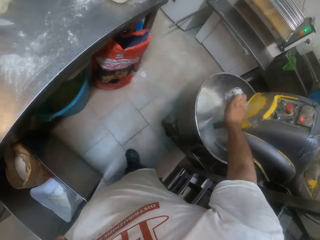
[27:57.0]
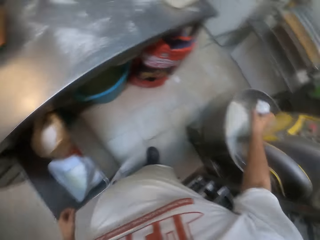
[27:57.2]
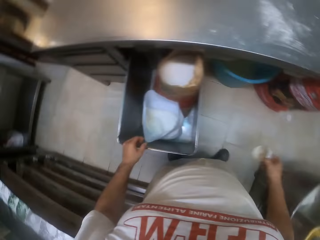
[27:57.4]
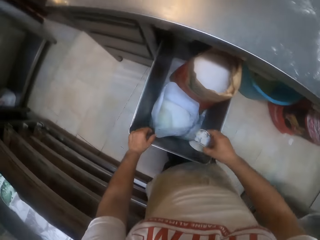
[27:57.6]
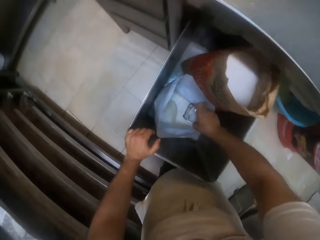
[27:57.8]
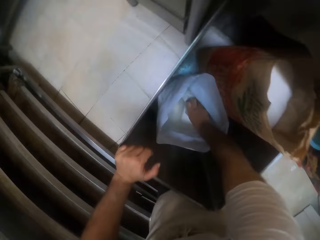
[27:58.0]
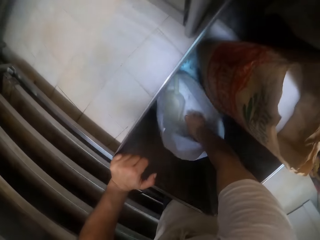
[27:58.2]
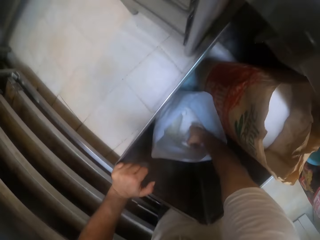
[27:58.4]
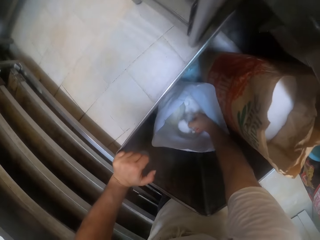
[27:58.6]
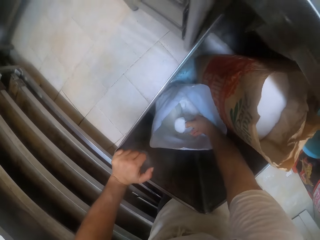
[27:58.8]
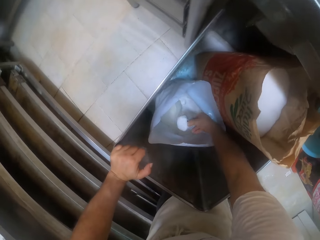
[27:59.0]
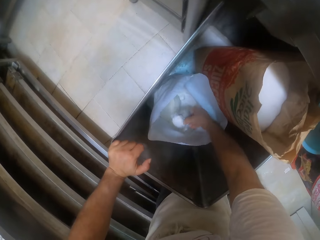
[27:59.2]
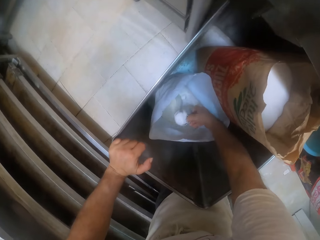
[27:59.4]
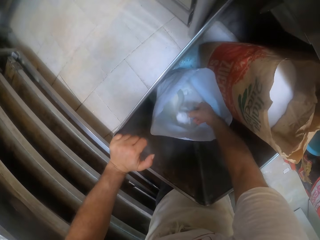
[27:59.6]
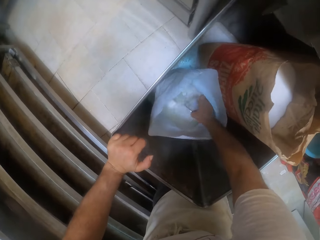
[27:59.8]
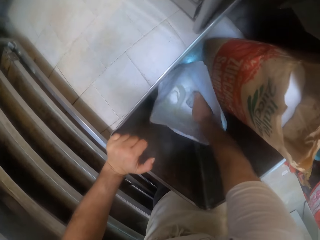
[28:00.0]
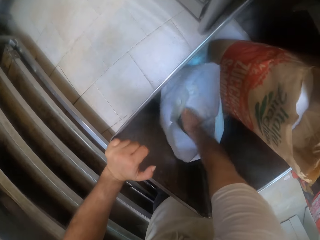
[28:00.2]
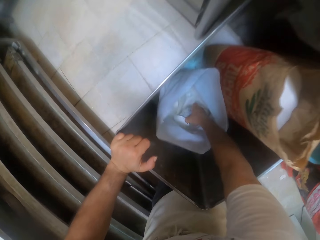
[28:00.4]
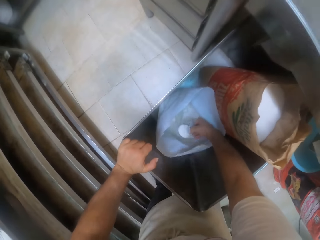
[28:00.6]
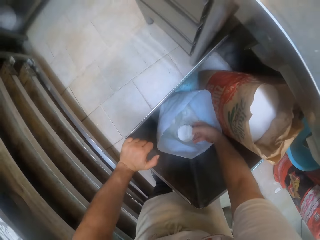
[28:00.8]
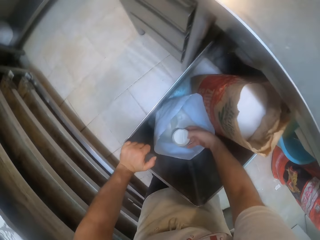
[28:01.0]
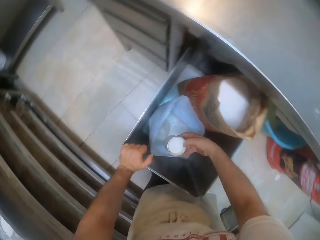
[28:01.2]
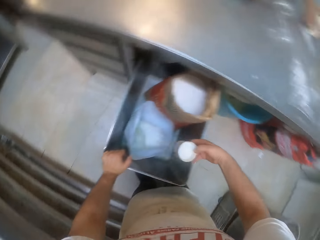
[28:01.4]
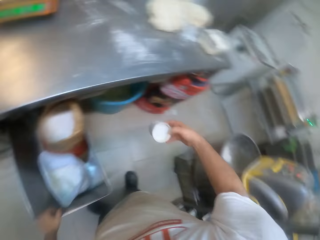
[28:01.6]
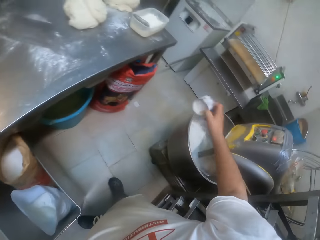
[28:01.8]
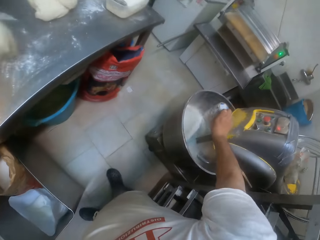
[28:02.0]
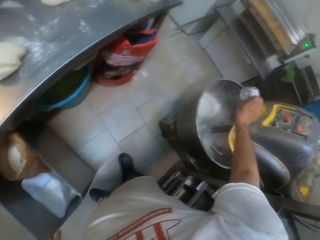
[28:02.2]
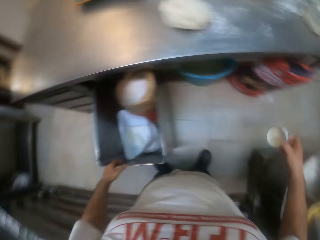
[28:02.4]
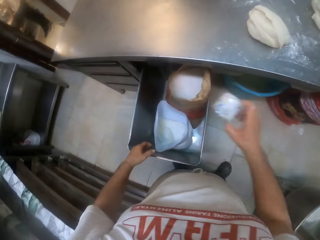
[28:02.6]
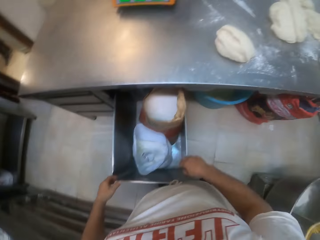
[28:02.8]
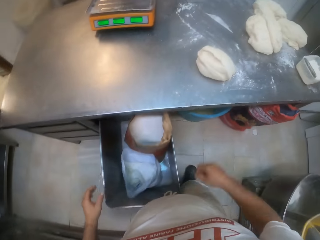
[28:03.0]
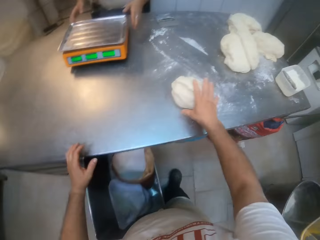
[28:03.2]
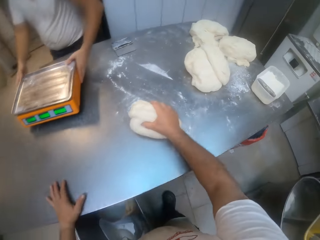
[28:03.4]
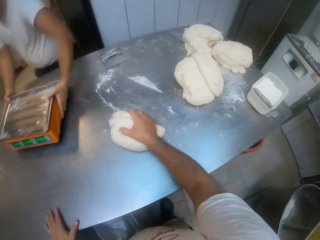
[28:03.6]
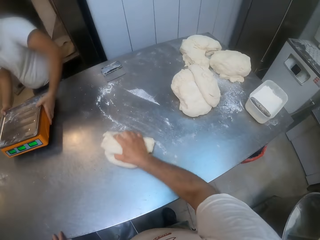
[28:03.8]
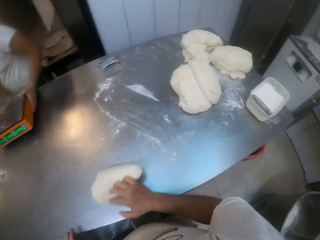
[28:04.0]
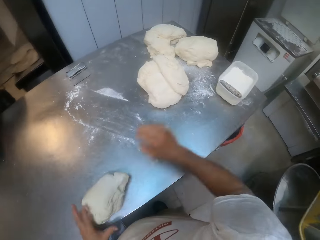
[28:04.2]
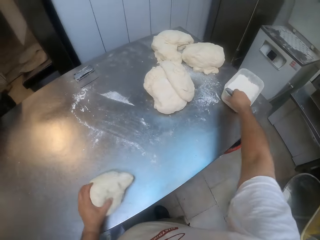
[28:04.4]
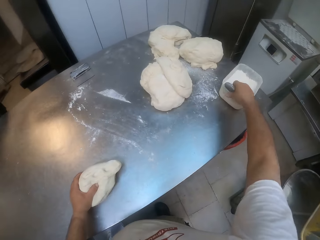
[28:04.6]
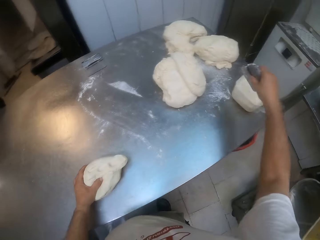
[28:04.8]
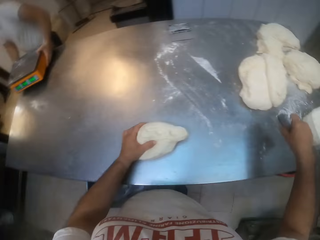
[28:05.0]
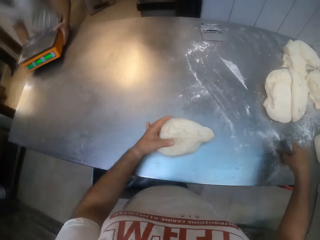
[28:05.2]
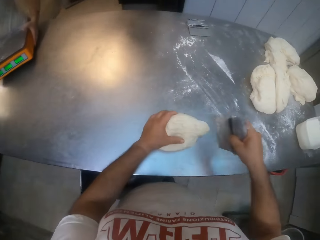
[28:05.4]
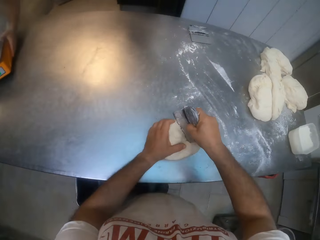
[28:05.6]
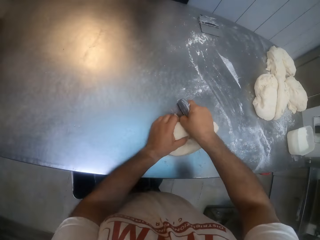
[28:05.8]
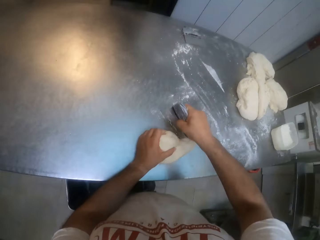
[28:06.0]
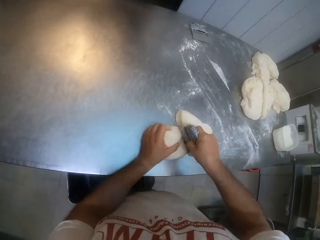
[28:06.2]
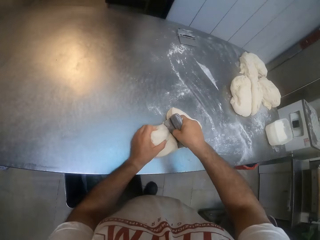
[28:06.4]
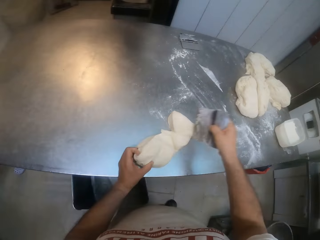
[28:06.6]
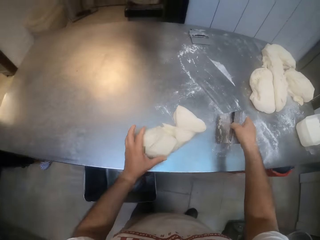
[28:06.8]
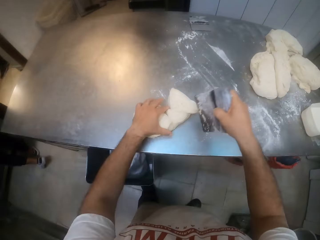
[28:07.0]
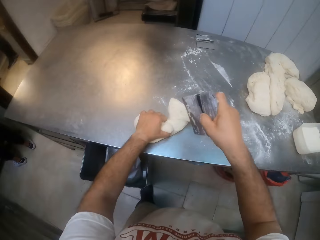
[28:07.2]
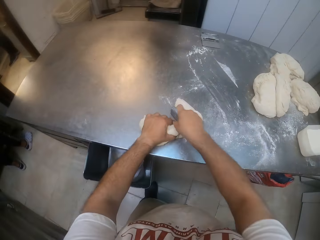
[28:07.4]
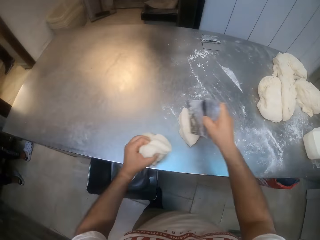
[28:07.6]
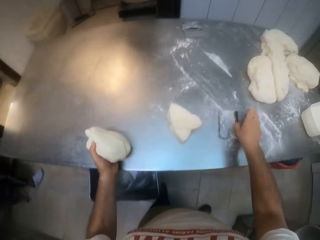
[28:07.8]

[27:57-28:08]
The camera wearer pours the flour into the dough mixer with the cup in his right hand. He scoops flour from a bag inside the drawer with the cup in his right hand. He pours the flour into the dough mixer with the cup in his right hand. He throws the cup into the bag in the drawer with his right hand. He rolls some dough on the table with his right hand. He holds the dough. A man lifts the scale from the table with both hands. The camera wearer transfers the dough from his right hand to his left hand. He picks the dough cutter from the bowl with his right hand. He holds the dough scraper. He shakes the dough cutter with his right hand. He cuts the dough with the dough cutter in his right hand.

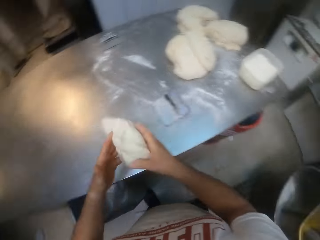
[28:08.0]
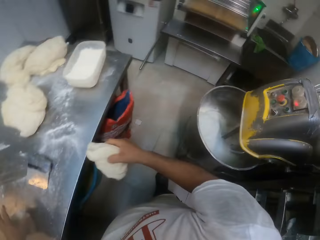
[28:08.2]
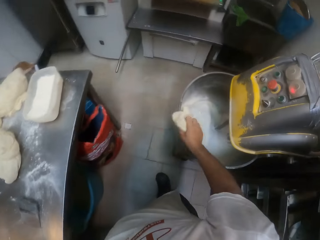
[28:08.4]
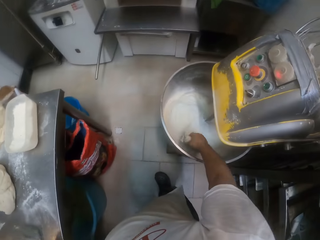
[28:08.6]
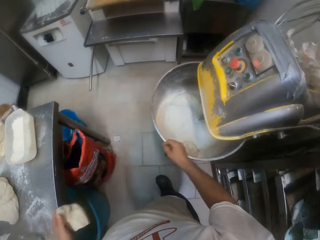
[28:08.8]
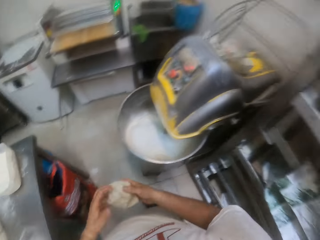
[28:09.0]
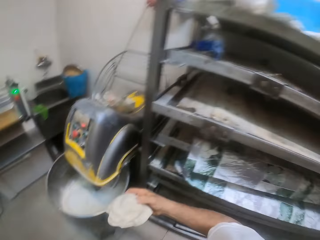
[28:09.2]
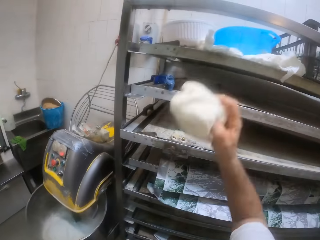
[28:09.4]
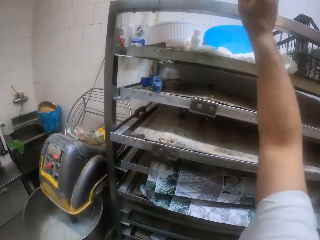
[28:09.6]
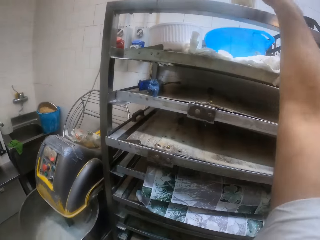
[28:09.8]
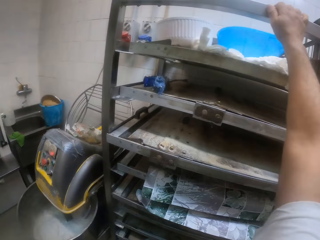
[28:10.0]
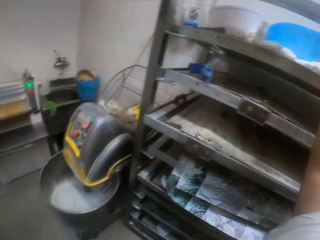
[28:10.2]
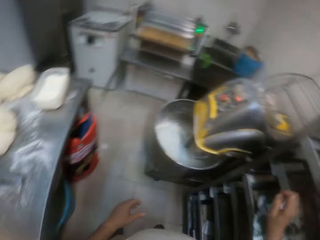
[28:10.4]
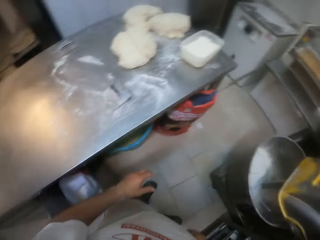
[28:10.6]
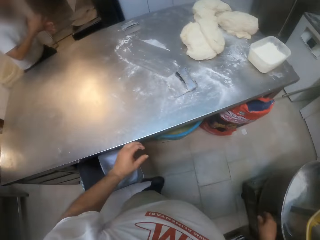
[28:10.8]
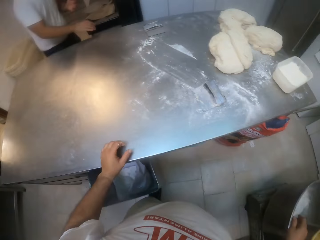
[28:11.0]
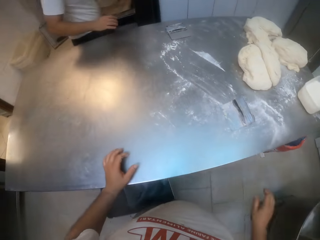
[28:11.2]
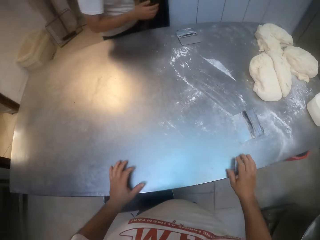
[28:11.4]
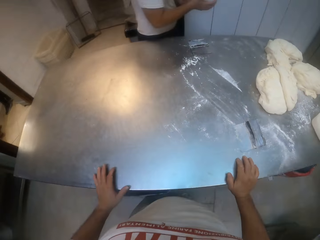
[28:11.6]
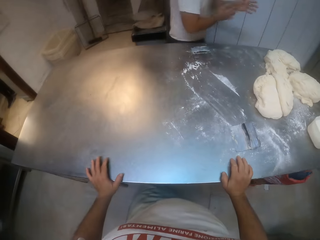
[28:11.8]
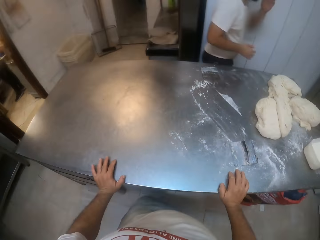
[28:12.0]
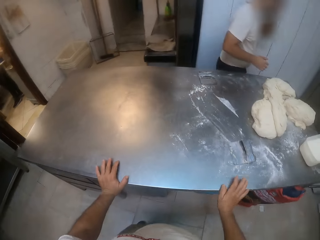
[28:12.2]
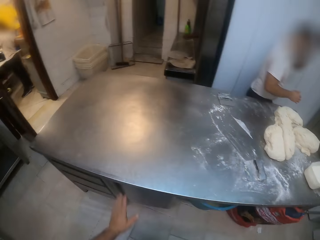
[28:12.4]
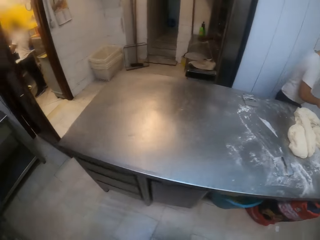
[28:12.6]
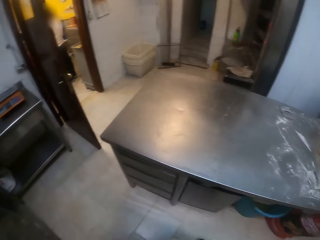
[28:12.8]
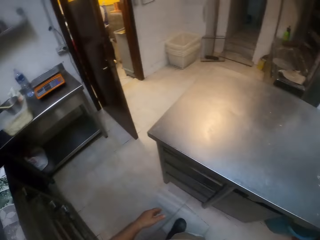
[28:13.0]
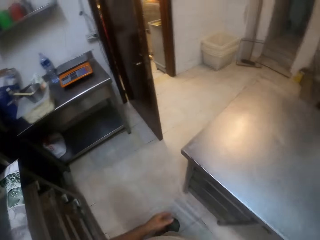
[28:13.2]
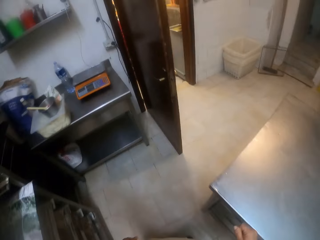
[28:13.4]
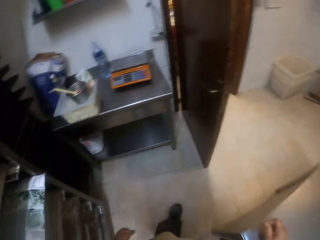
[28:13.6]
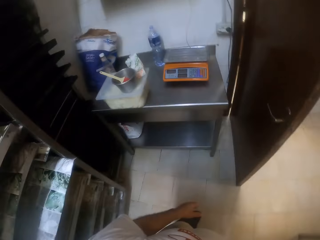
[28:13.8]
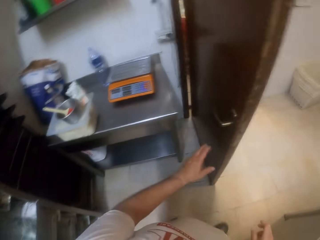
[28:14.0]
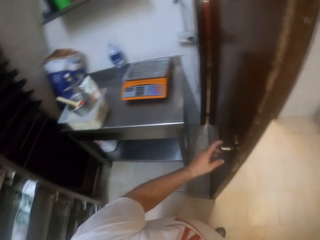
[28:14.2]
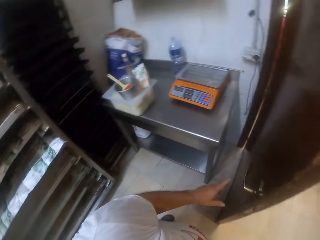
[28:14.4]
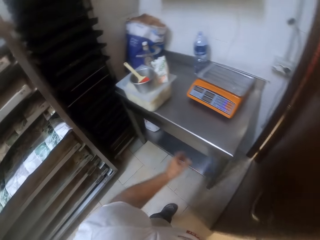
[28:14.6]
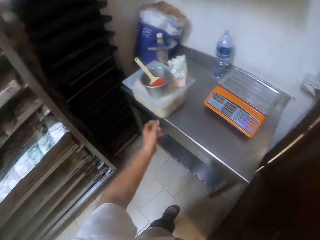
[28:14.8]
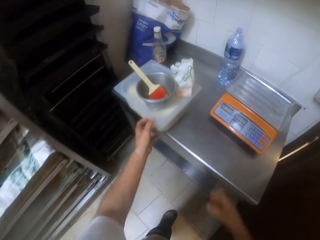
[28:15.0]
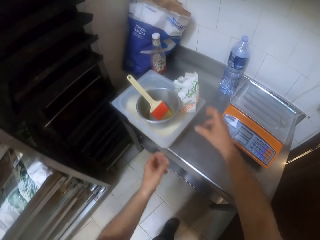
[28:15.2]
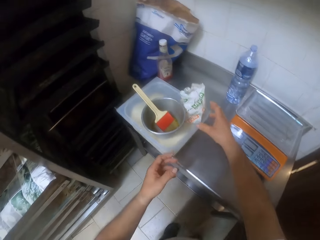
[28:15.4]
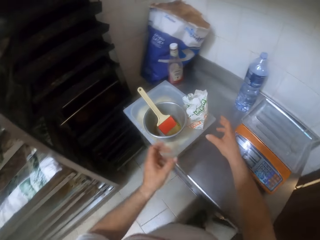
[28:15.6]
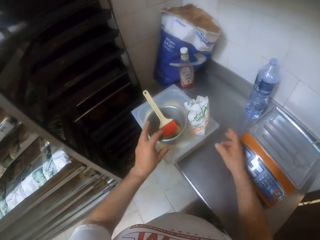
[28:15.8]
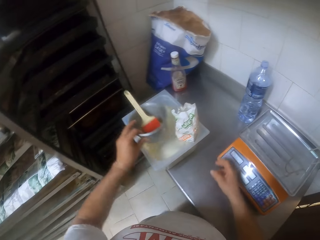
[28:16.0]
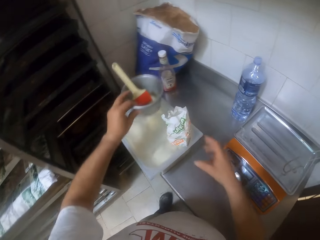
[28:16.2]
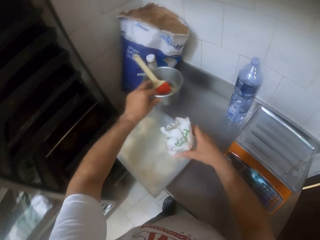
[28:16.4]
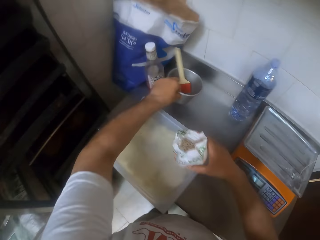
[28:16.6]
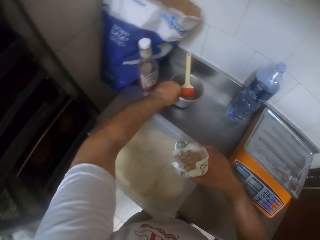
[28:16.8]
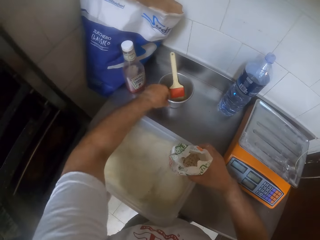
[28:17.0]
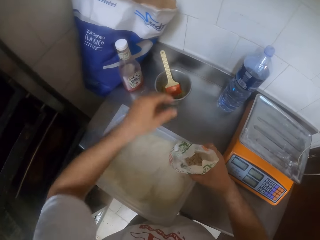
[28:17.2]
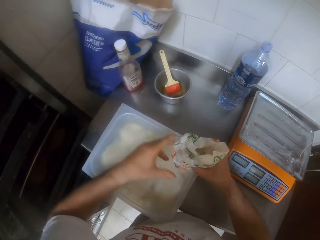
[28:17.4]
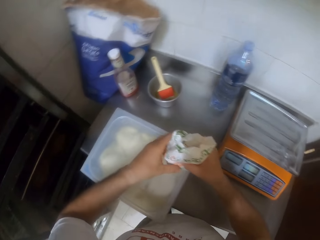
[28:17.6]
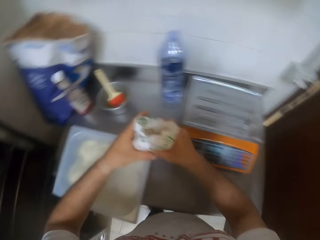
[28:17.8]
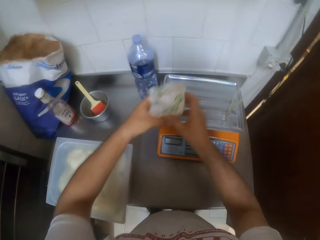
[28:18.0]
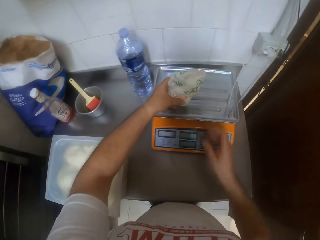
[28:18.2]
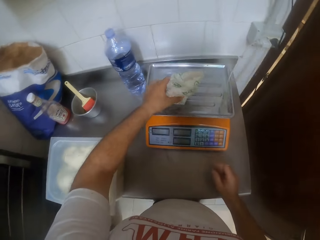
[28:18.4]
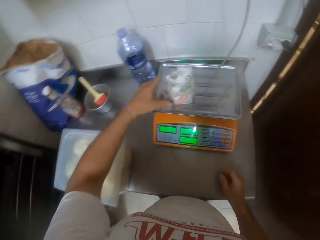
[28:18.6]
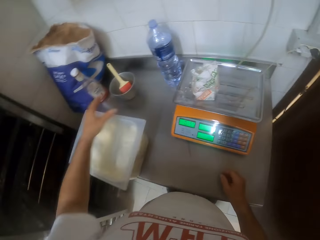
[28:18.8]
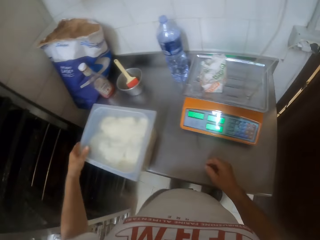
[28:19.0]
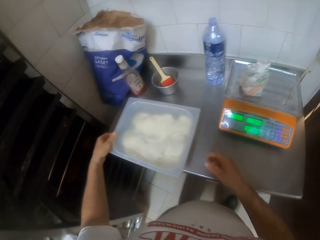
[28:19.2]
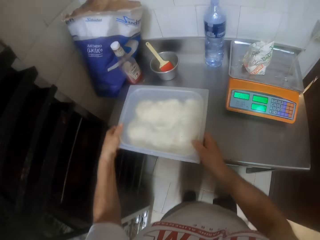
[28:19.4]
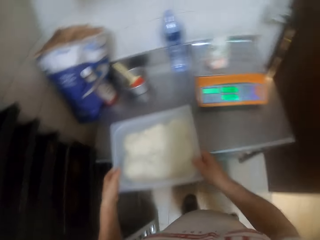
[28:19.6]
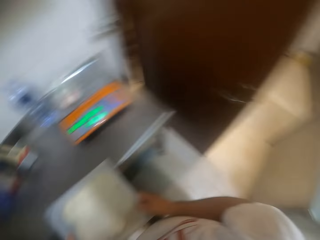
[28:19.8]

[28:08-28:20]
The camera wearer drops the dough cutter on the table with his right hand. He throws the dough from his left hand to his right hand. He places the dough inside the dough mixer with his right hand. He passes the dough from his left hand to his right hand. He throws the dough into the bowl on the shelf with his right hand. He moves. He walks to a table. He holds a door handle with his left hand. He lifts a bowl from a plastic bowl with his left hand. He lifts a bag of salt from the plastic bowl with his right hand. He places the bowl on the table with his left hand. He holds the bag of salt with both hands. He places the bag of salt on a kitchen scale with his left hand. He lifts the plastic bowl from the table with both hands.
